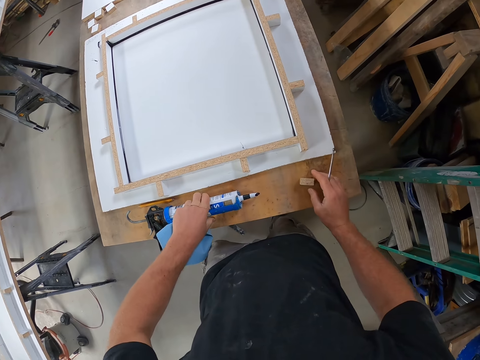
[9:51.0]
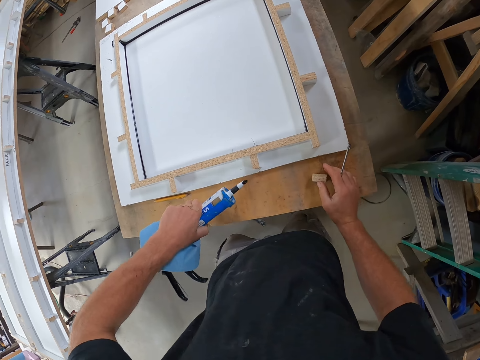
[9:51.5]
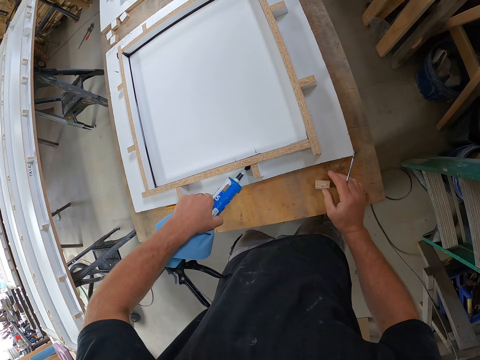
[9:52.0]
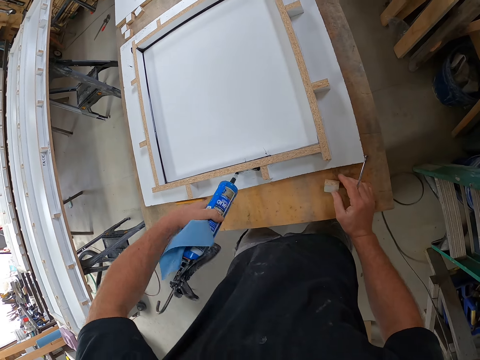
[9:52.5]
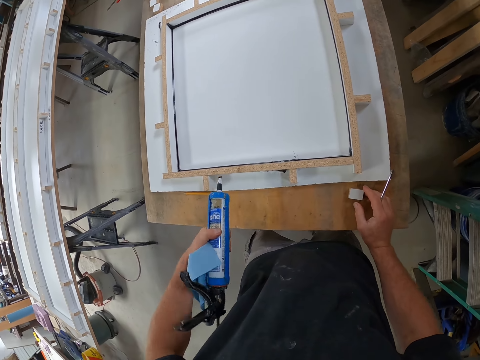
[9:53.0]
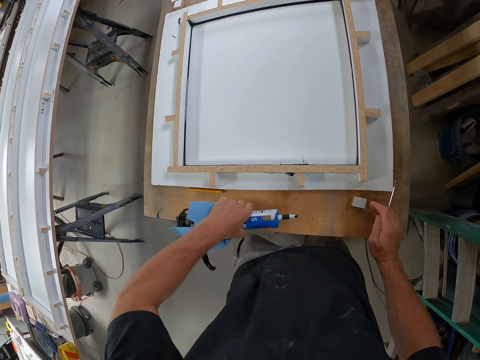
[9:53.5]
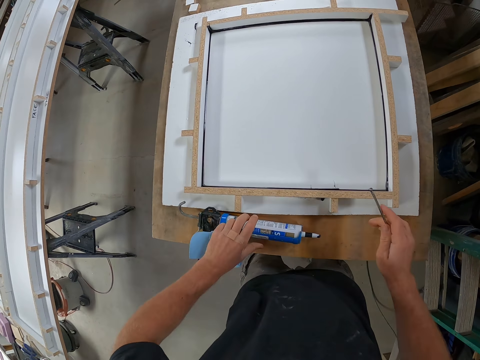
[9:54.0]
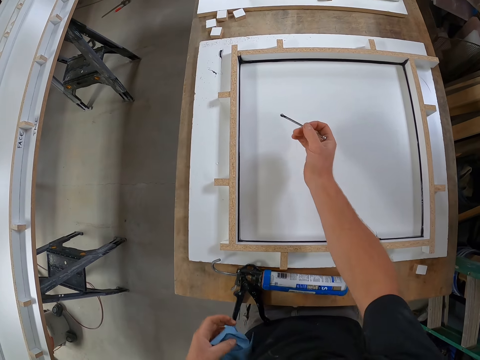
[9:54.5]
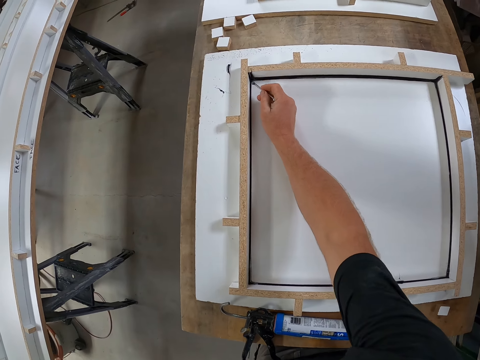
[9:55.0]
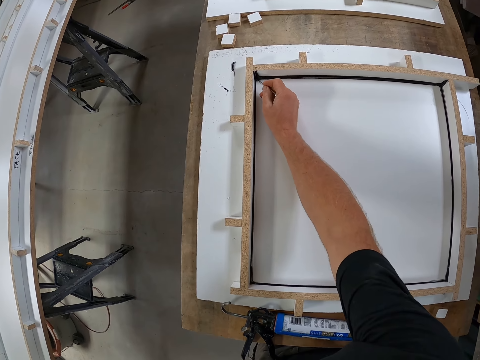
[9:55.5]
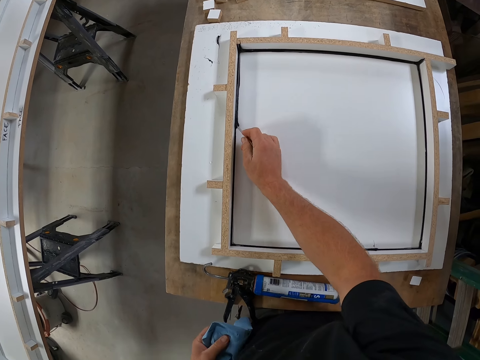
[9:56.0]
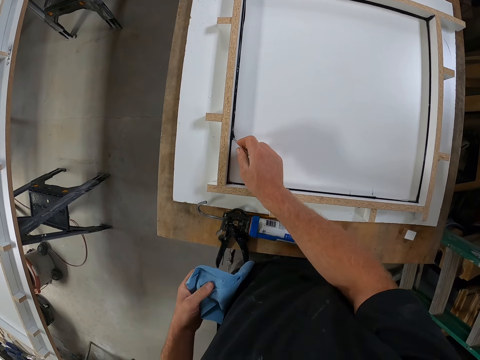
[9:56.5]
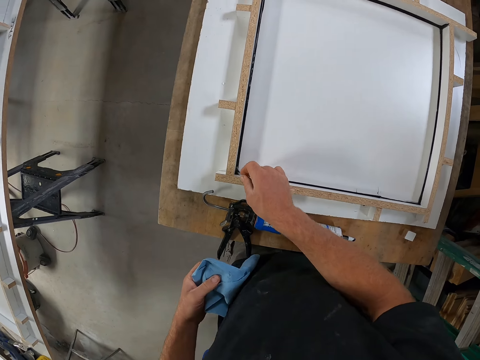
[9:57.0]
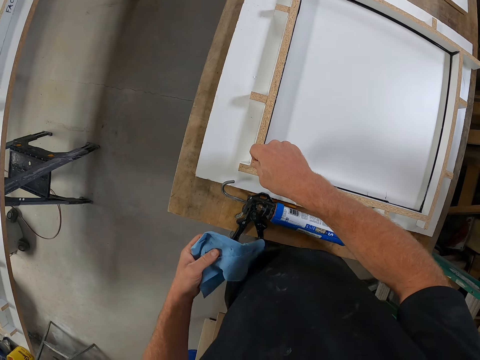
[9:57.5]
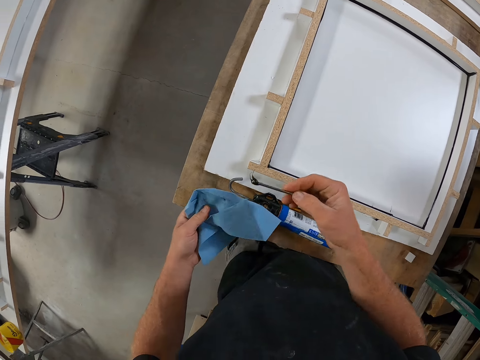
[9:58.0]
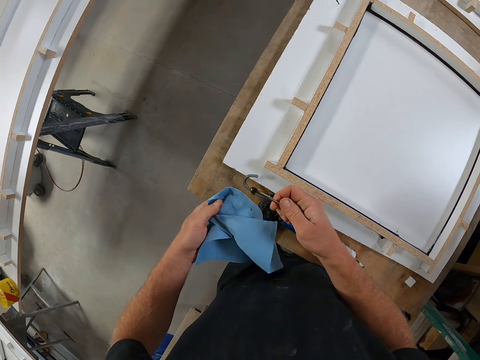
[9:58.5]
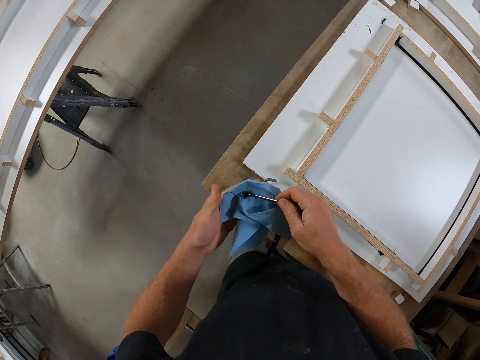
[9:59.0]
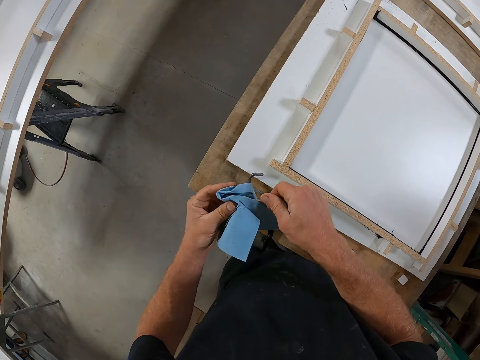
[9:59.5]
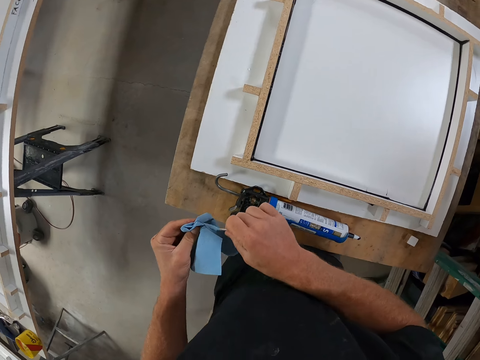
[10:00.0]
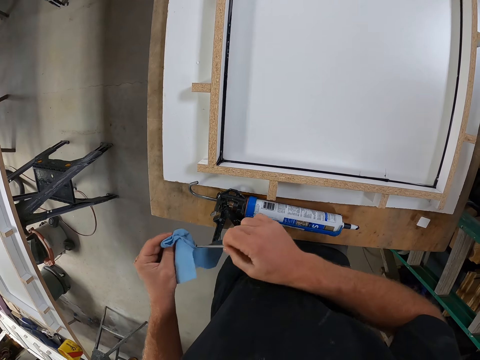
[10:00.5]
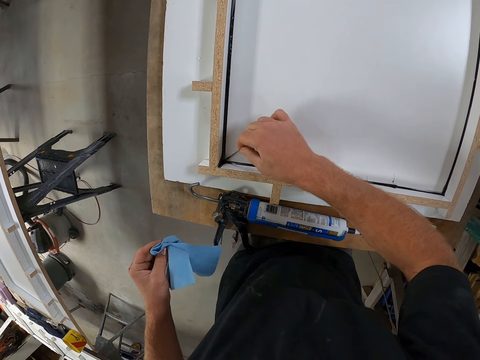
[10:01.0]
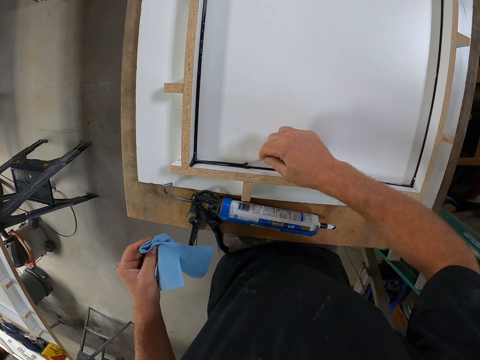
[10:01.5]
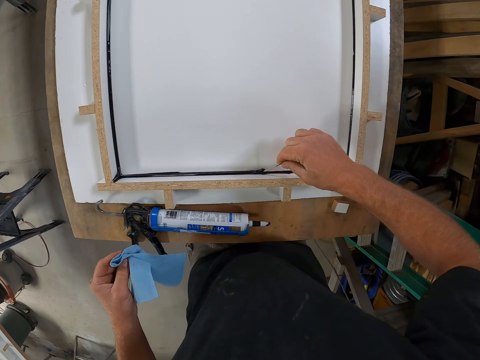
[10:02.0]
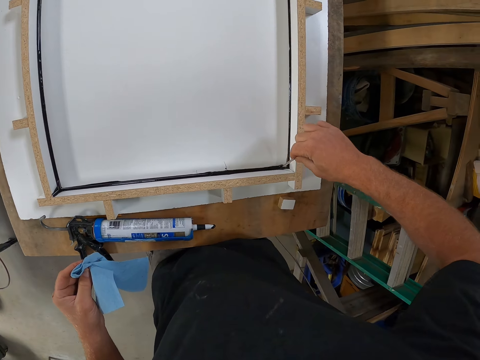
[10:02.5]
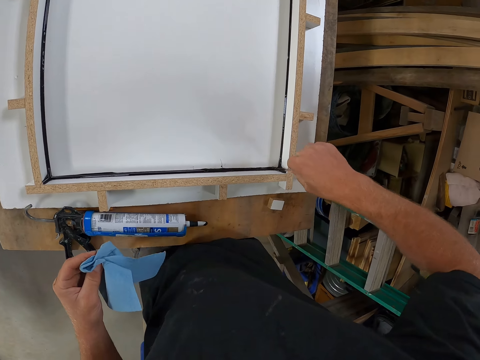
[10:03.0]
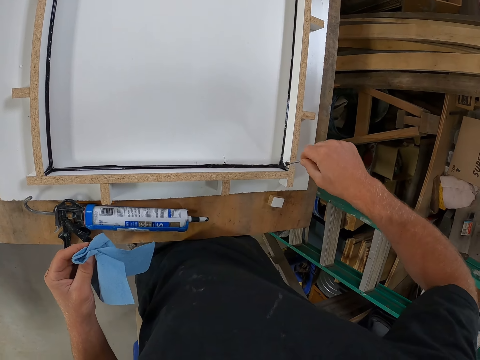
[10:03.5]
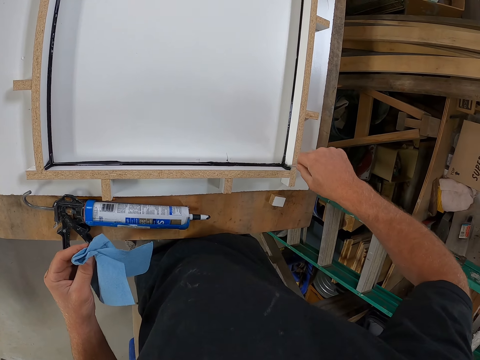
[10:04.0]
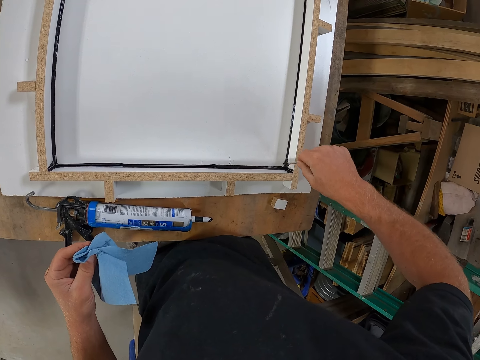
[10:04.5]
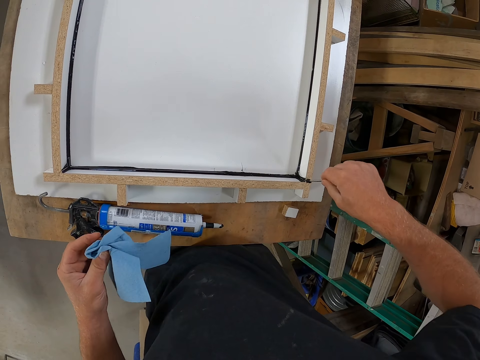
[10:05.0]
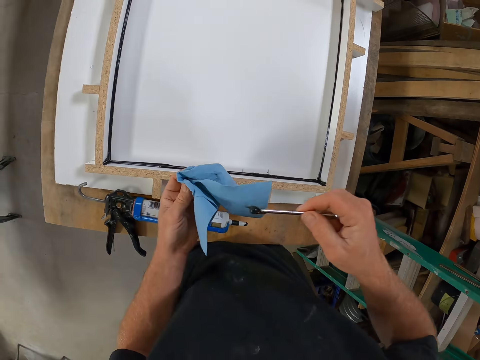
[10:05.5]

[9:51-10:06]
The camera wearer places his hand on the table. He holds the adhesive glue gun or silicone gun. He picks up the silicone gun with his left hand. He places the adhesive glue on the piece of wood. He cleans the tip on the silicone gun by the side of the woodwork and moves a piece of wood on the table with his right hand. He places the silicone gun on the table. He spreads the silicone on the woodwork with the tool. He cleans the tip of the tool with the tissue. He spreads the silicone on the woodwork with the tool.

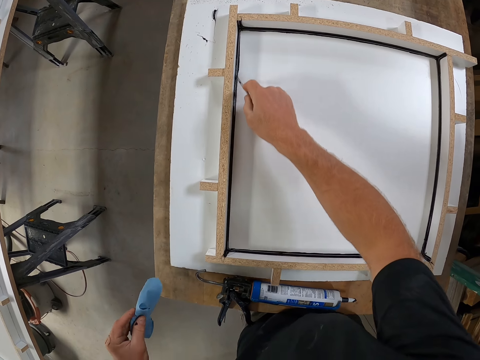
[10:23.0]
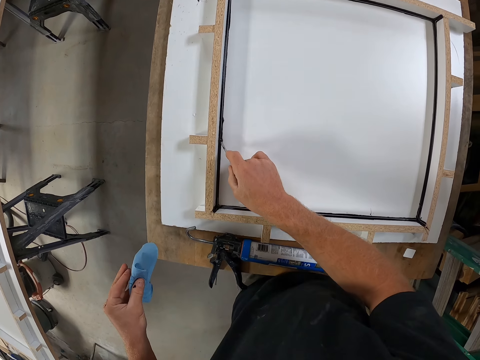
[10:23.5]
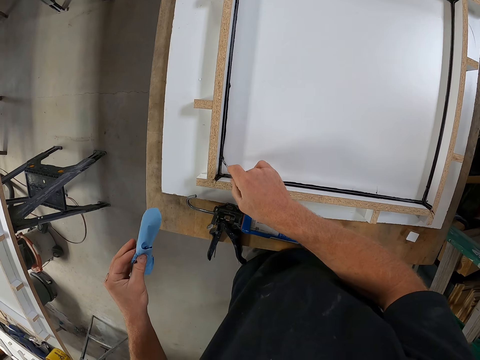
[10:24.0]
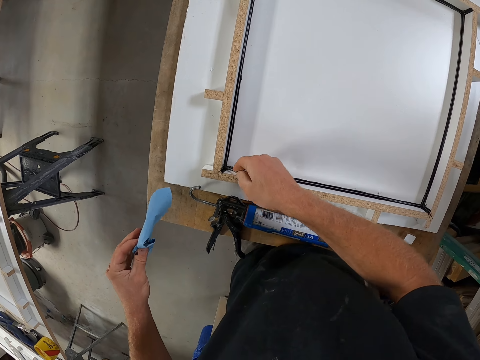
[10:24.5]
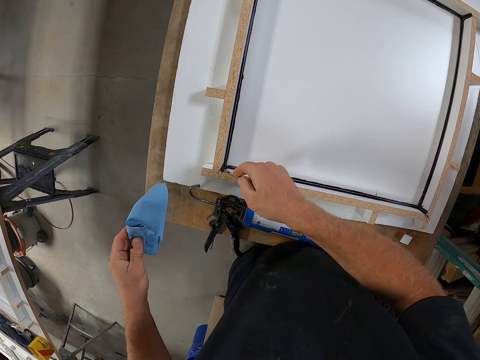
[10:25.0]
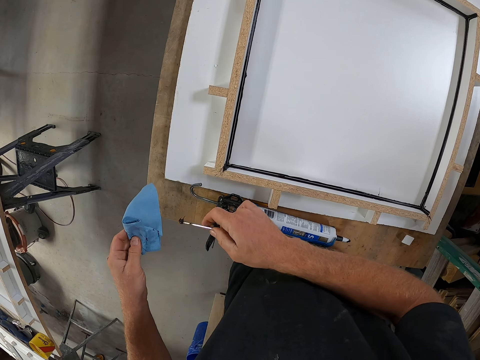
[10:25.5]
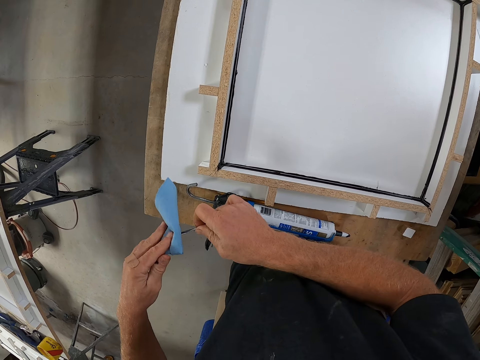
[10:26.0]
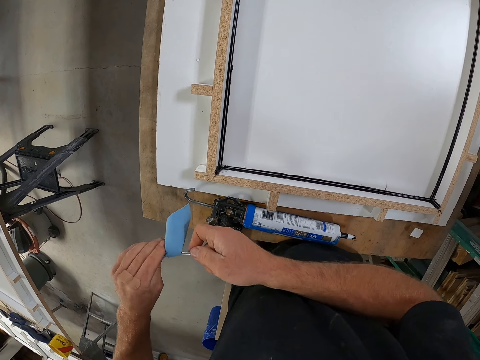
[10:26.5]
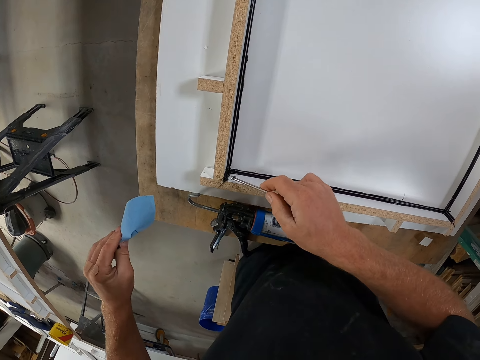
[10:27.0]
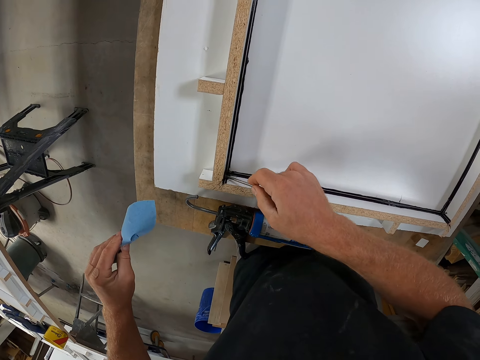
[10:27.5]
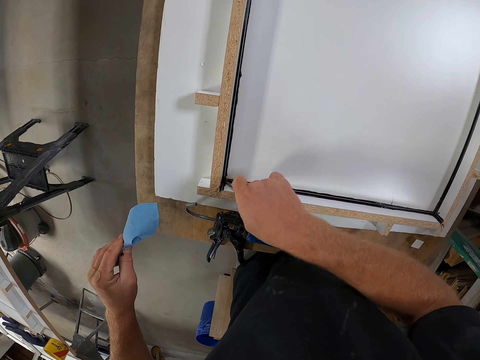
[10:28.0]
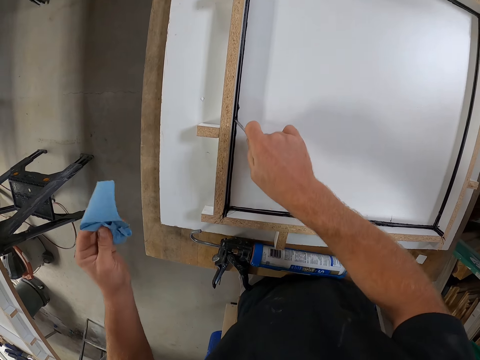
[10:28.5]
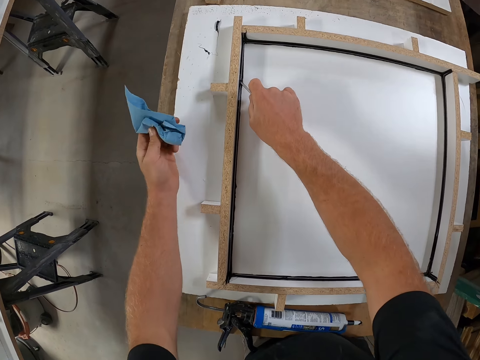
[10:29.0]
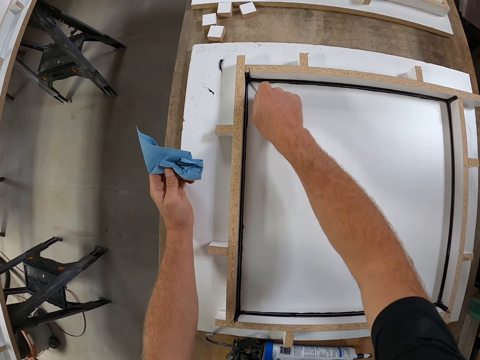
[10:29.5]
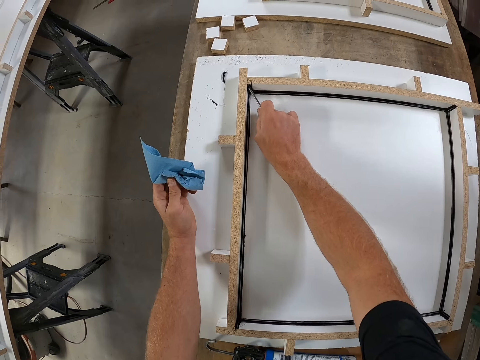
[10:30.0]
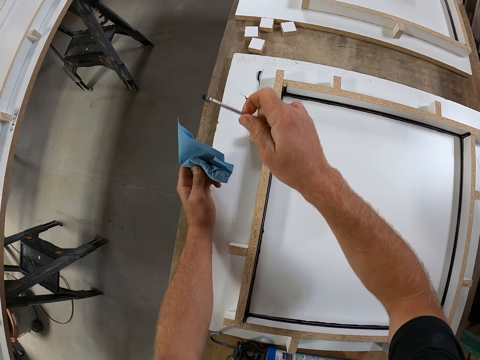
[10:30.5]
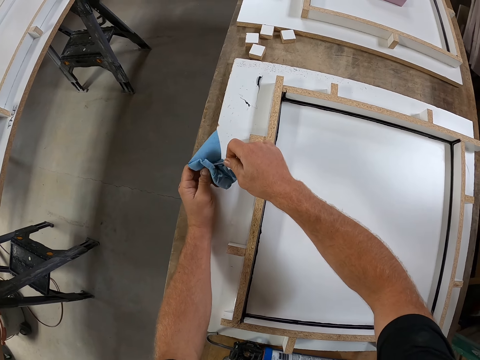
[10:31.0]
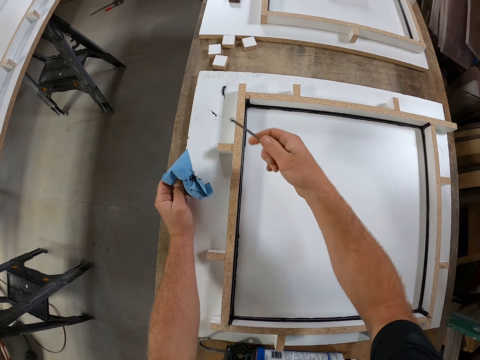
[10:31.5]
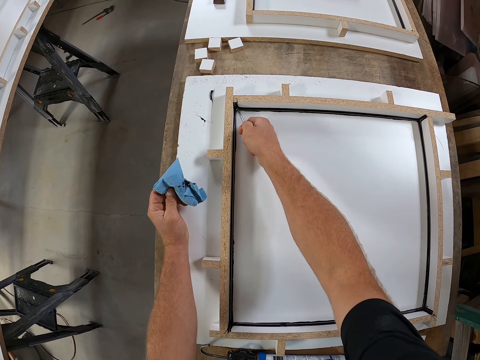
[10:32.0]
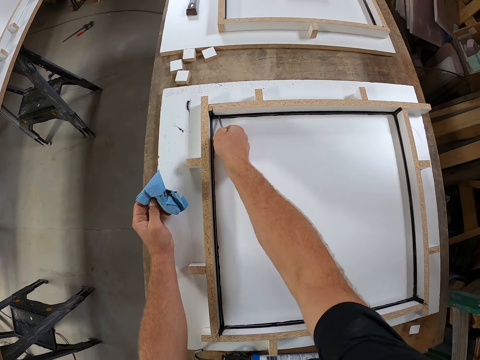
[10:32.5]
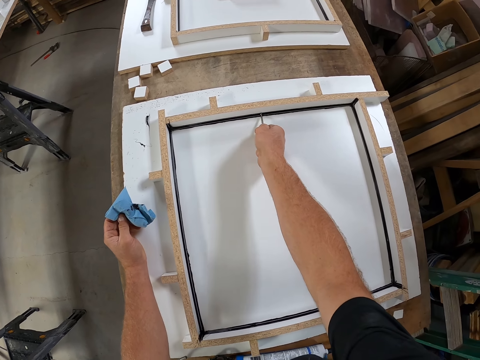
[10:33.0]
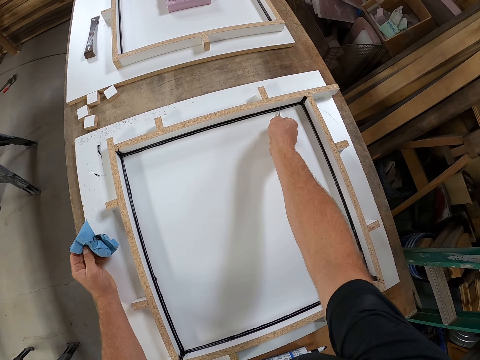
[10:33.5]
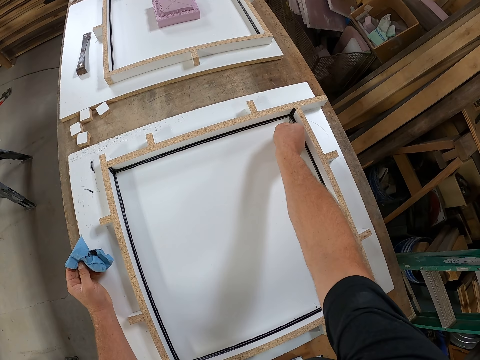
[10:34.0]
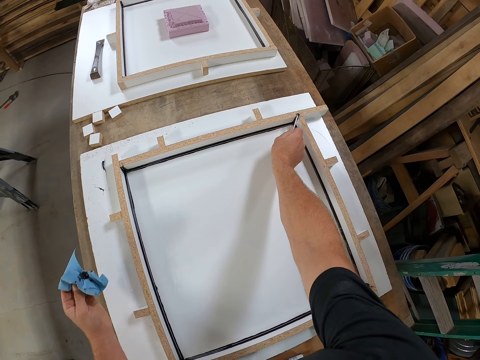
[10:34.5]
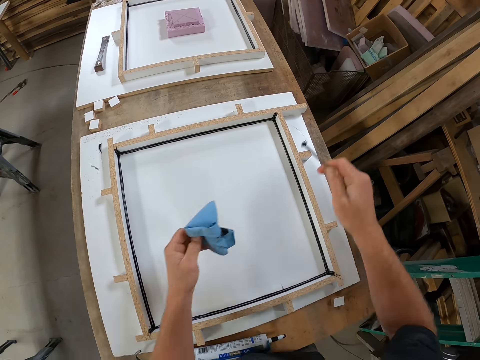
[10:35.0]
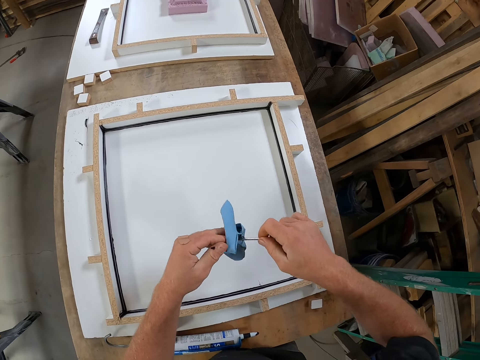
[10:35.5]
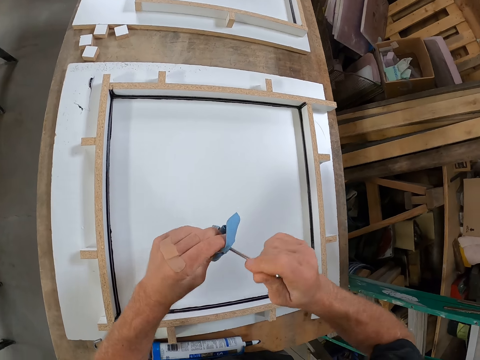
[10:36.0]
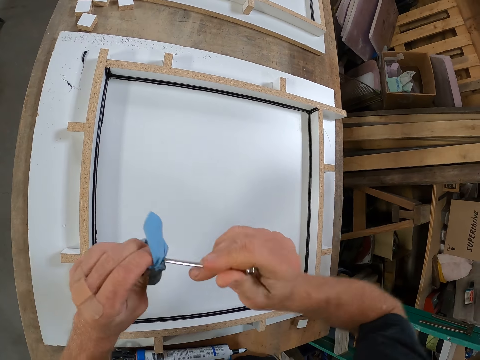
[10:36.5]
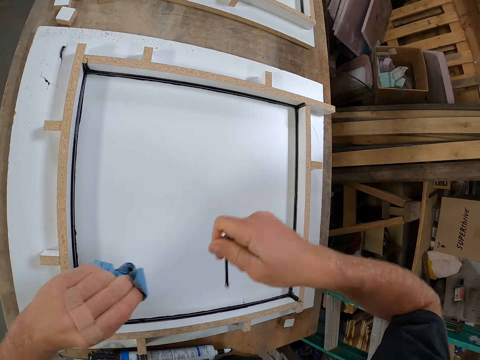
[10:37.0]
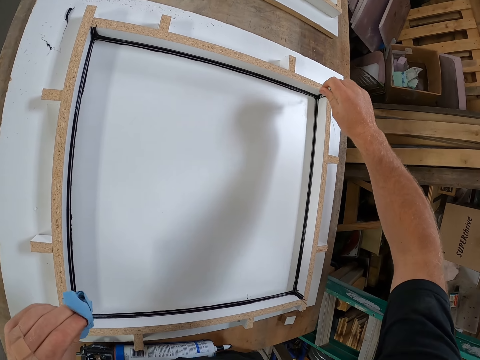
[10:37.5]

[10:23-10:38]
The camera wearer spreads the silicone on the woodwork with the tool. He cleans the tip of the tool with the tissue. He spreads the silicone on the woodwork with the tool. He places his arm on the piece of wood. He cleans the tip of the tool with the tissue. He spreads the silicone on the woodwork with the tool. He removes his arm from the piece of wood. He cleans the tip of the tool with the tissue.
